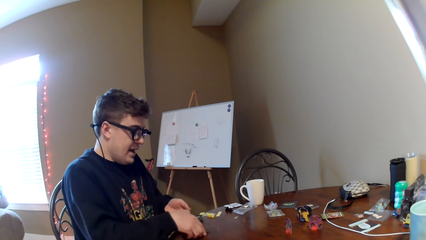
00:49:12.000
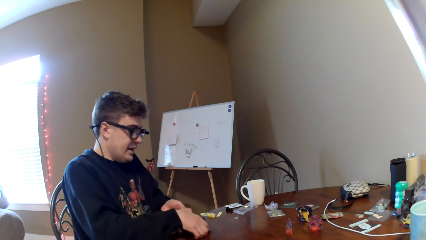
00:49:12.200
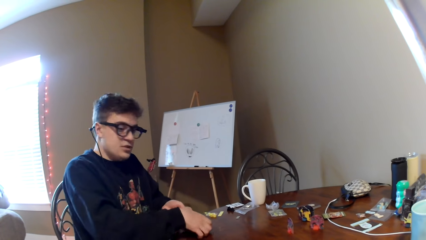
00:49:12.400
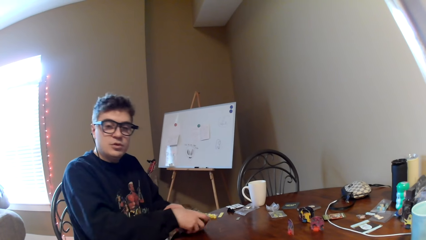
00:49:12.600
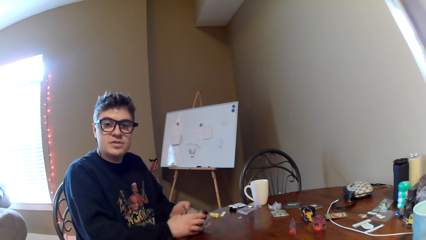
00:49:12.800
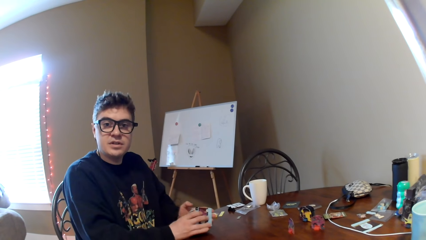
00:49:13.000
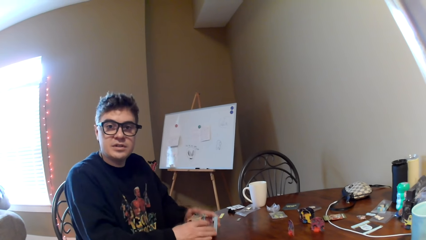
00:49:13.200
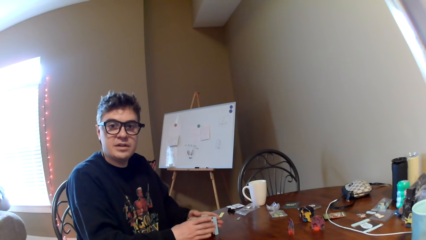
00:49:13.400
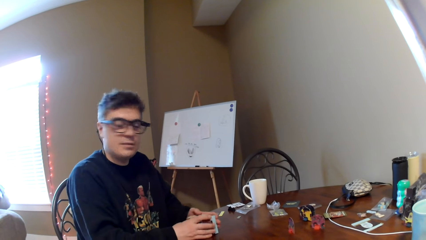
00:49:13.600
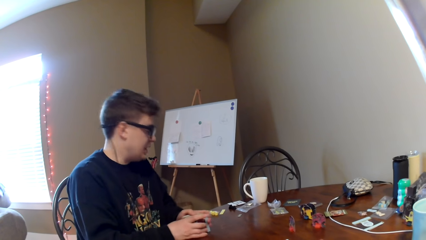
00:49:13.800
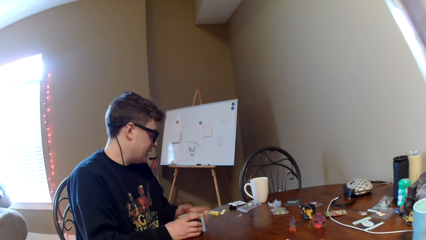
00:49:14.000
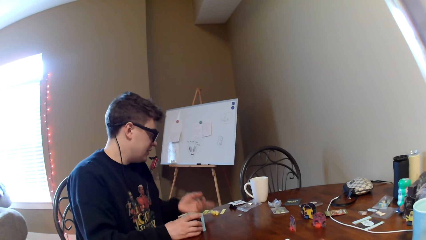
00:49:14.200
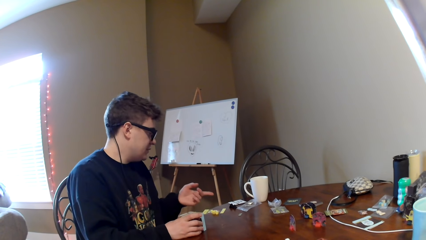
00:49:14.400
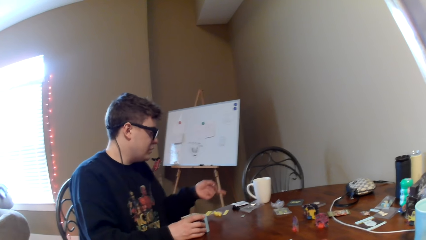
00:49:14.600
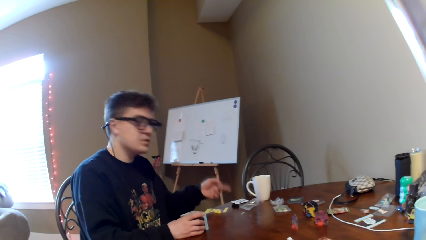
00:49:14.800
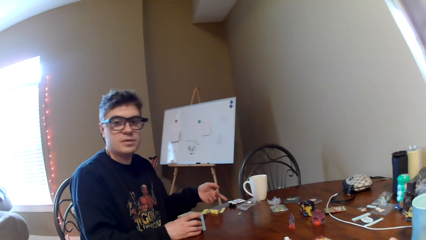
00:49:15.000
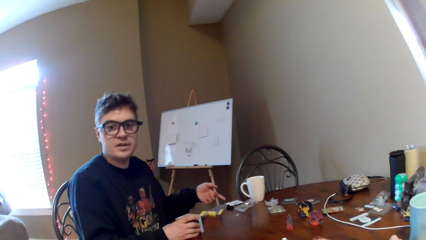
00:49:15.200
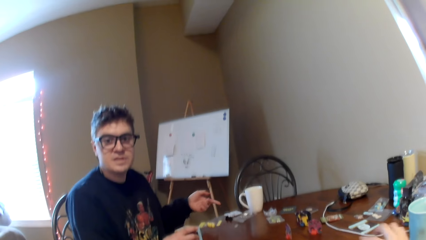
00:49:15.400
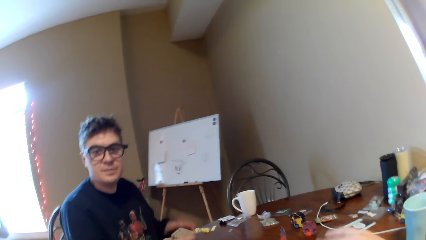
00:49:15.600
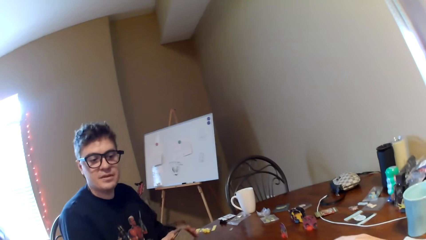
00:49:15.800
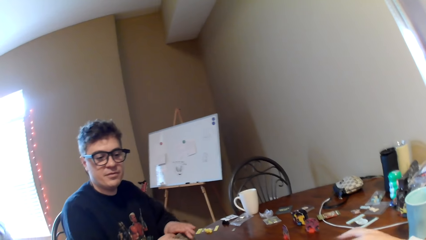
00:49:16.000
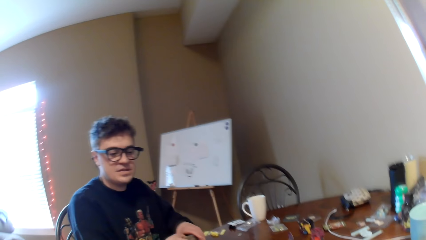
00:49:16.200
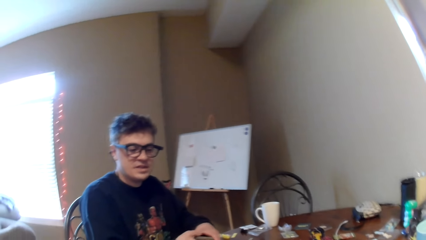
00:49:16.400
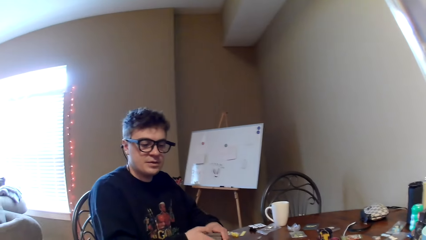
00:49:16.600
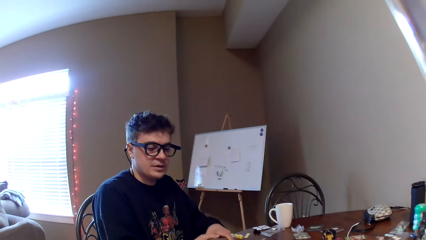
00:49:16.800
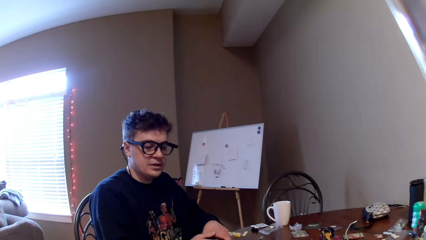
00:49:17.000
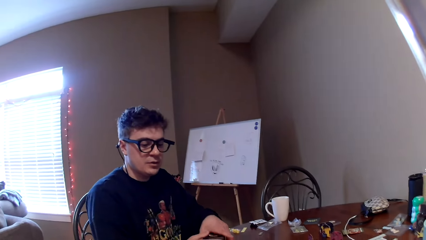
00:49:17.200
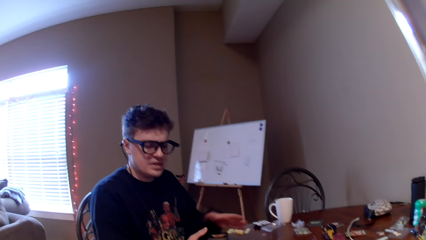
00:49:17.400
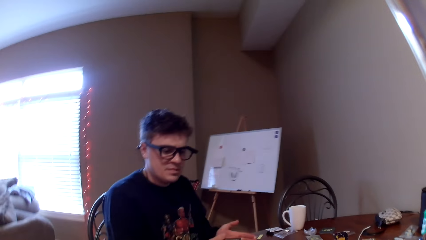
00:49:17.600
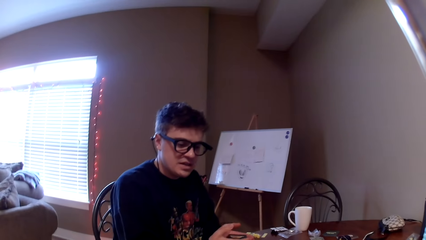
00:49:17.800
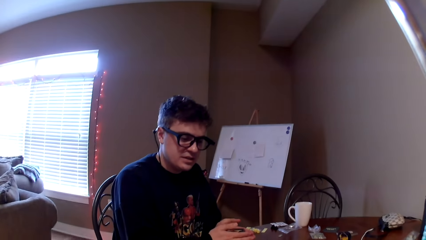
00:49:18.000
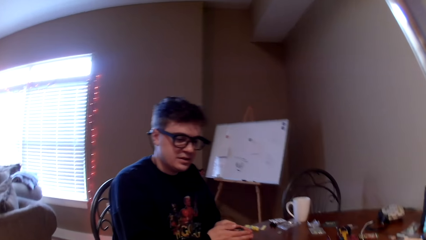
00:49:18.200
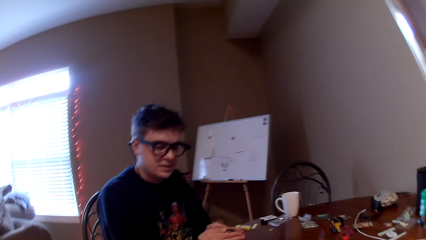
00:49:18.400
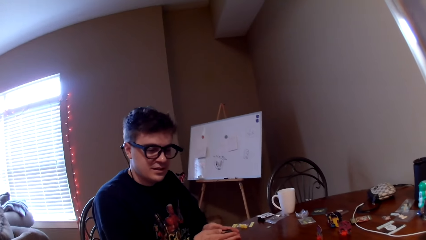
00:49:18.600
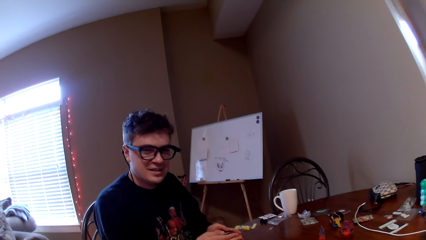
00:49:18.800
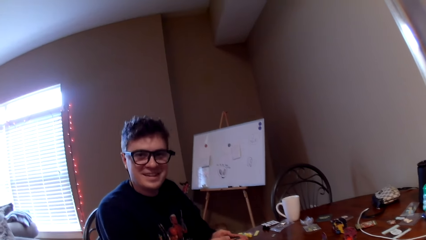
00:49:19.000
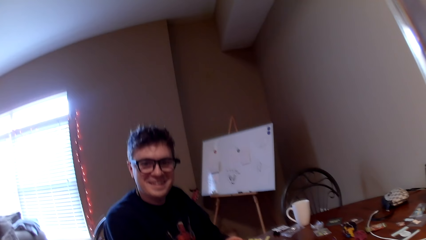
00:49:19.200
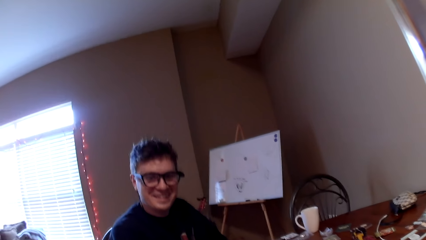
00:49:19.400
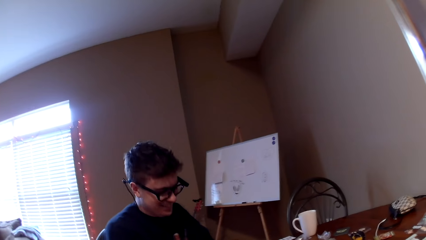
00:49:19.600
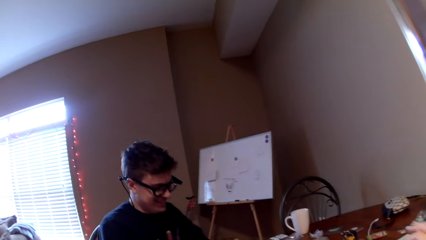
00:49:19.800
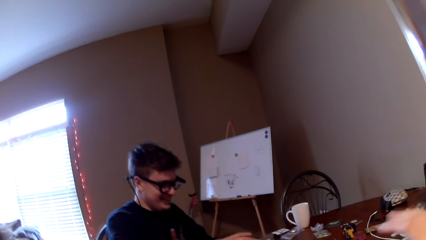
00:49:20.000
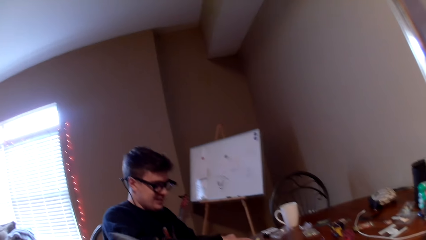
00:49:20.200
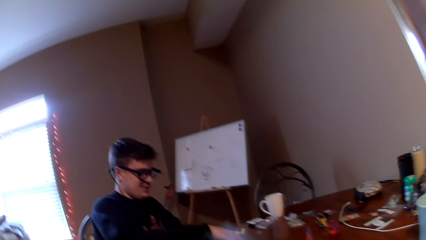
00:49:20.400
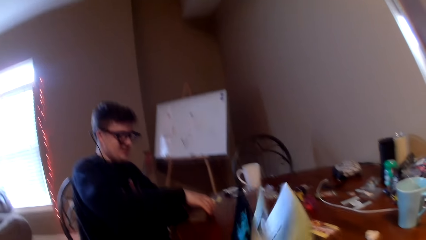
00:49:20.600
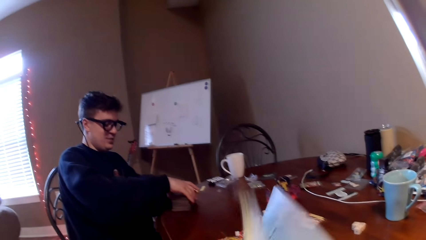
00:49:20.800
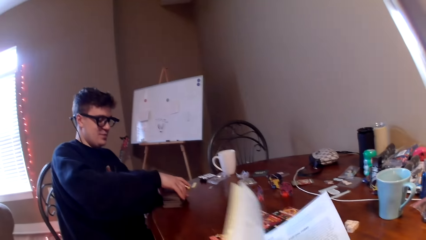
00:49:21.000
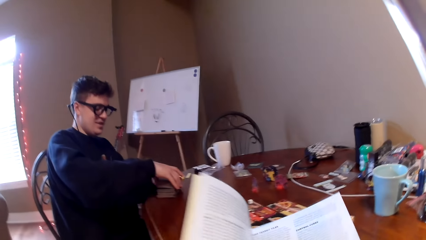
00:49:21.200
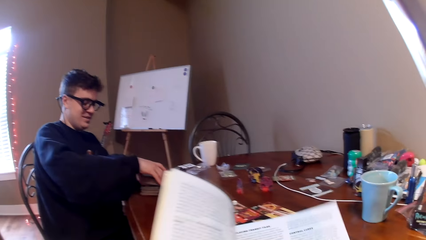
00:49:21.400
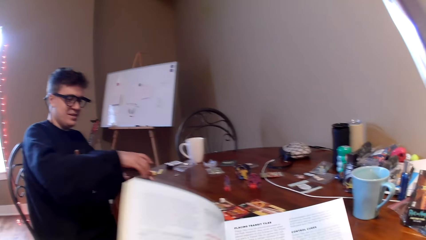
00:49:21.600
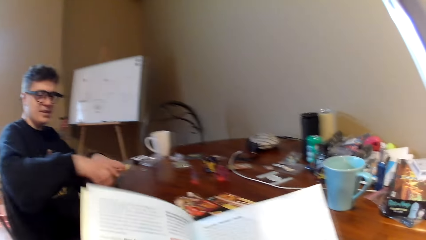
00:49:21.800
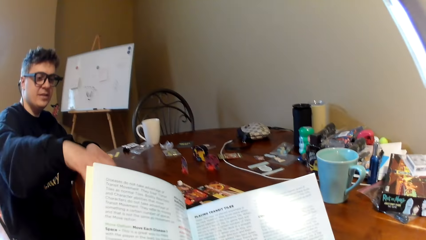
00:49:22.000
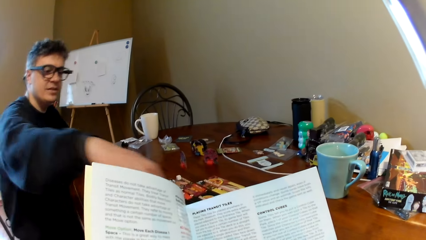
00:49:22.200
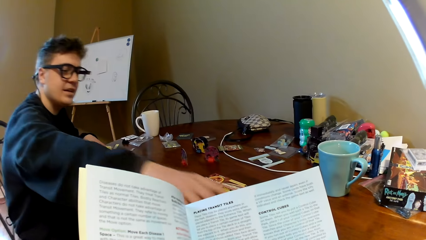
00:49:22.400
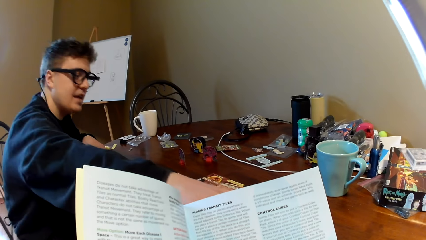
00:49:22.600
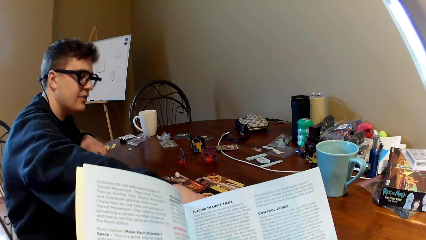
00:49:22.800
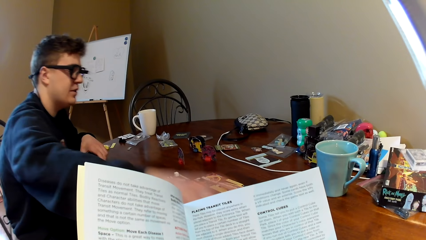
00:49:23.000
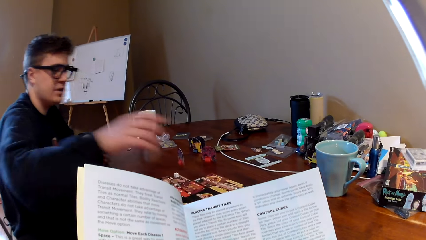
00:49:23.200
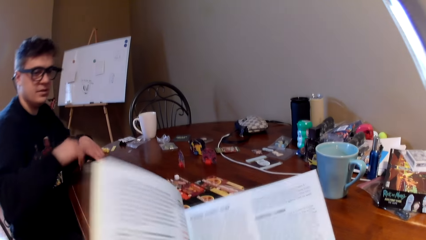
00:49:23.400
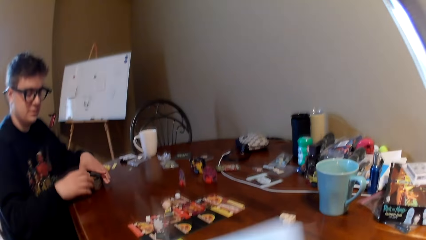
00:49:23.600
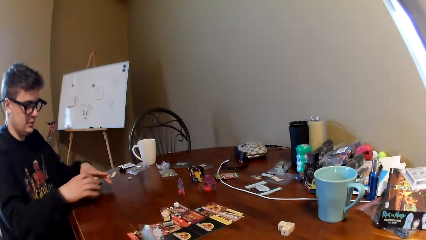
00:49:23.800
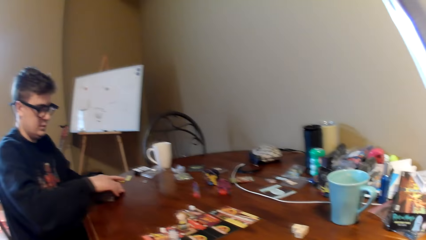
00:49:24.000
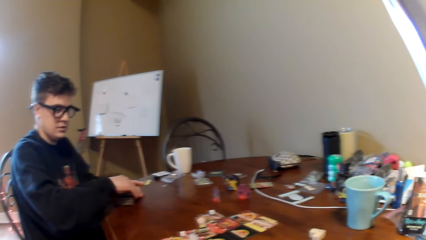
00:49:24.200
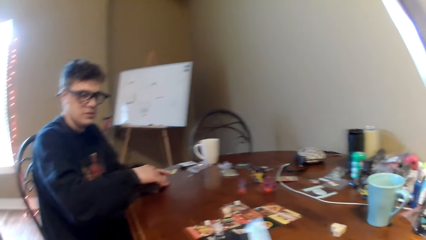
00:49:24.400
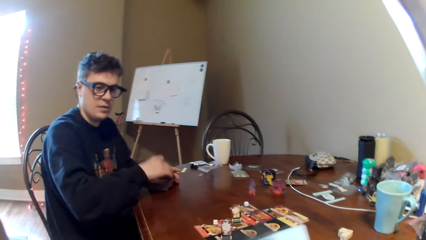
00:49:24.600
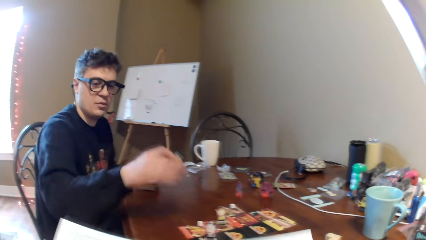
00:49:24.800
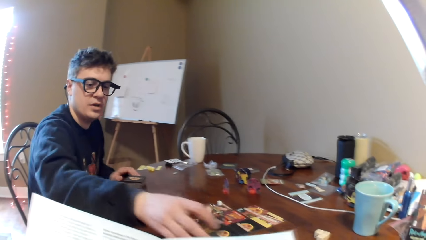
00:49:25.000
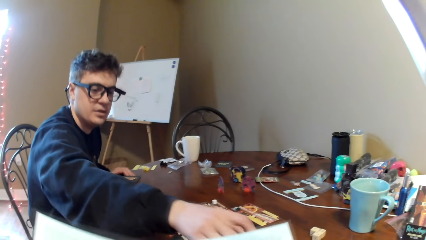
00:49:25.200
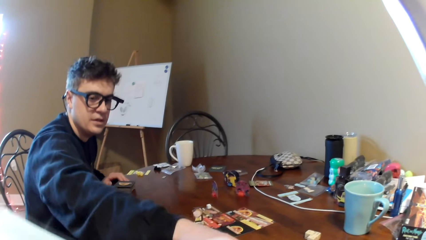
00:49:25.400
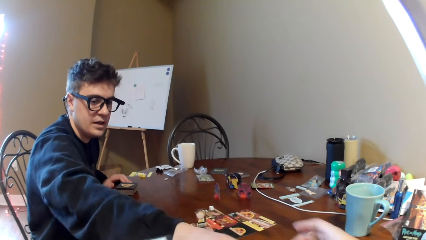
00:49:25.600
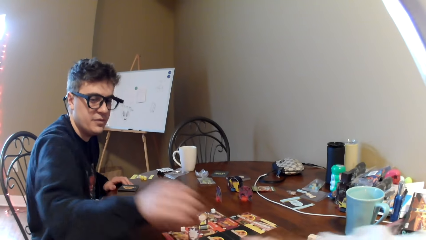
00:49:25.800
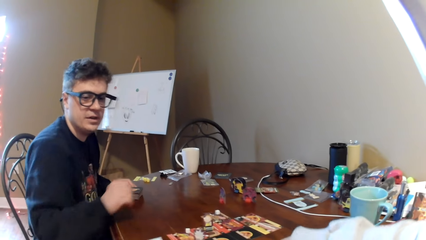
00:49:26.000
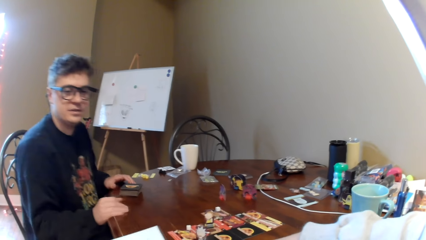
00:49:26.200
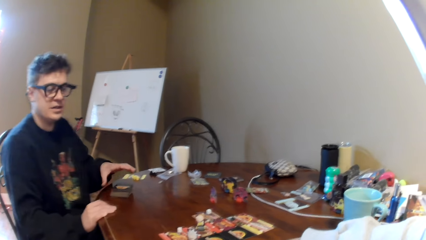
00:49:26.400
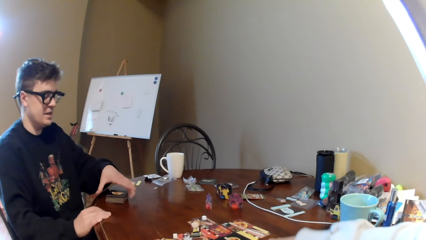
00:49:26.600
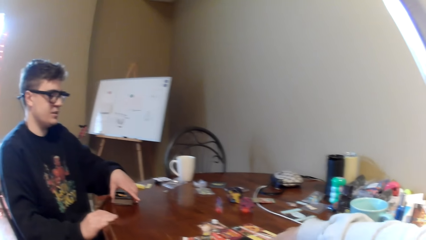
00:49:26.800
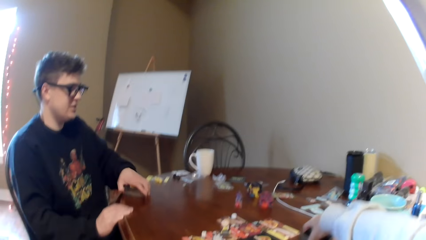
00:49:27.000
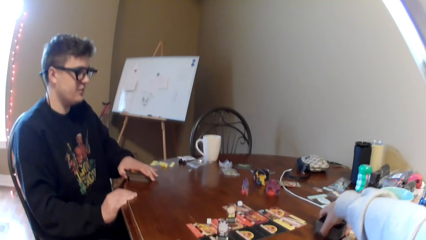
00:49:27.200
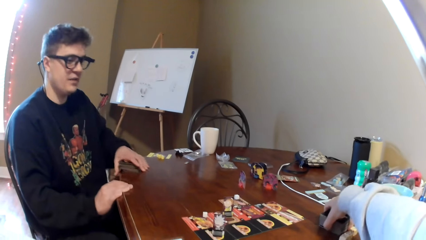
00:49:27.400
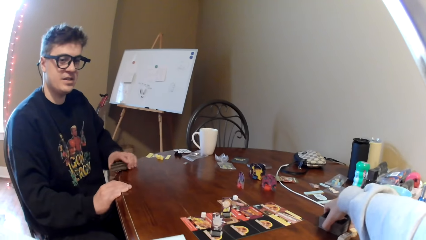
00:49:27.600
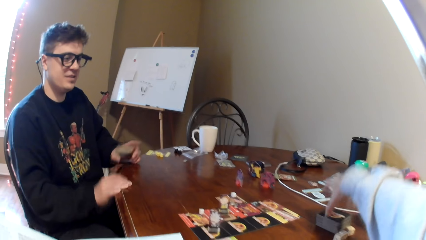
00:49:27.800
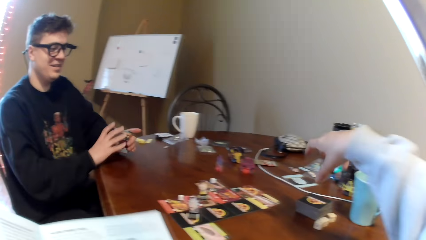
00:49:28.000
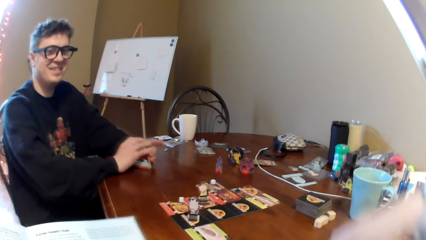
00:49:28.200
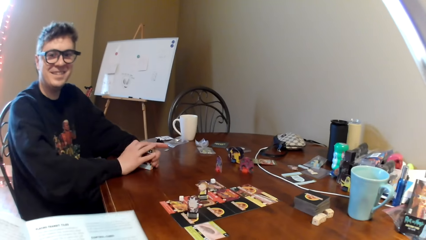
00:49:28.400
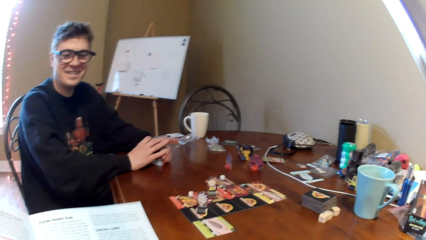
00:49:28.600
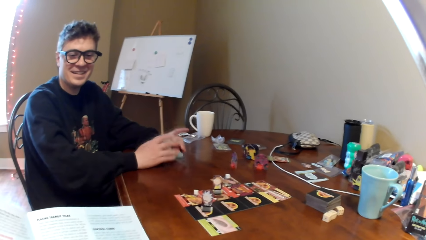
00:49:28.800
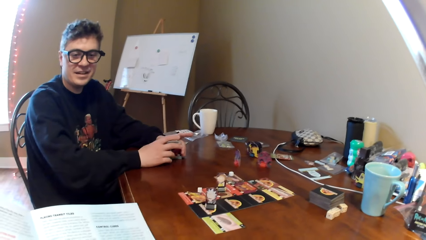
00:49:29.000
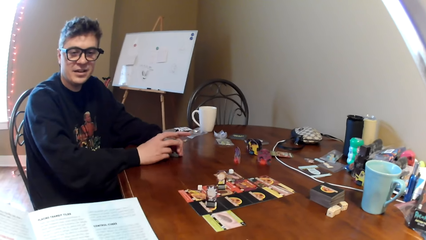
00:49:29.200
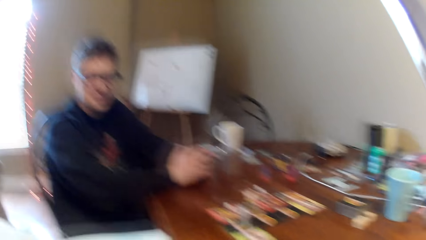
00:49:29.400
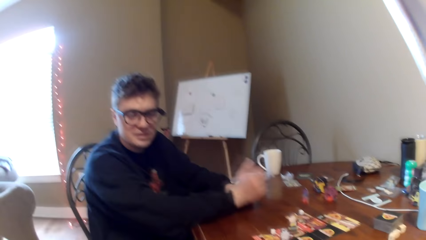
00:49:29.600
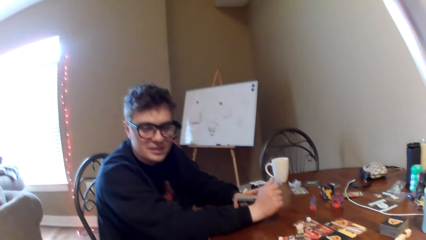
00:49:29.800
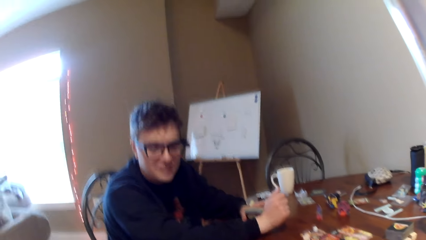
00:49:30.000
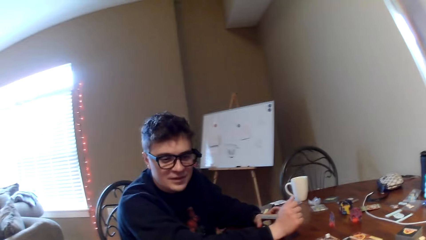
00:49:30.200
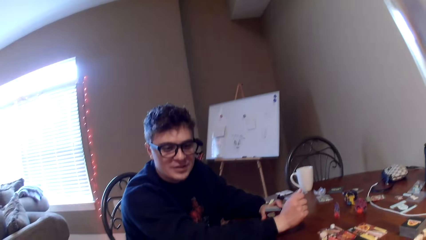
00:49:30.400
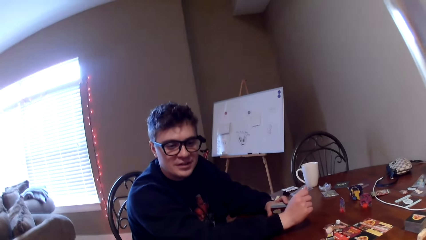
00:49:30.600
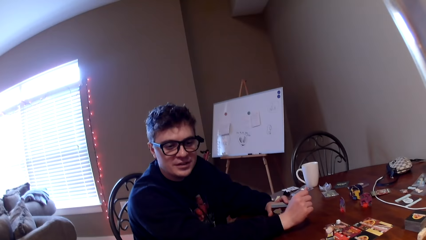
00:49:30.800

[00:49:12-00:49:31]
A man talks to the camera wearer. The camera wearer responds to the man. They open the booklet. The man places the cards on the table. The camera wearer turns the booklet on the hands, takes the cards, and puts the cards on the table. They move the cards on the table. They respond to the man.
